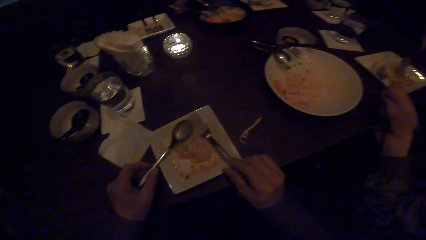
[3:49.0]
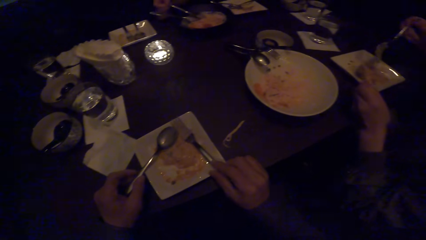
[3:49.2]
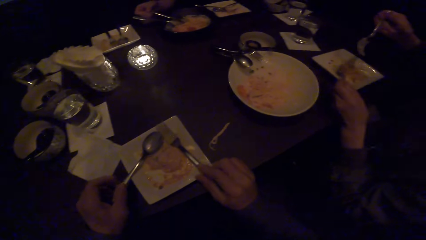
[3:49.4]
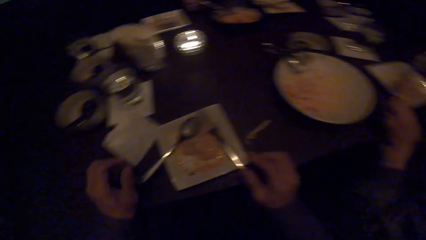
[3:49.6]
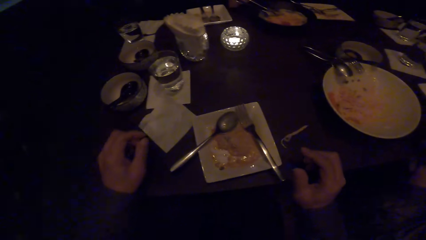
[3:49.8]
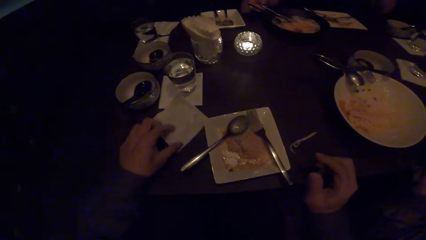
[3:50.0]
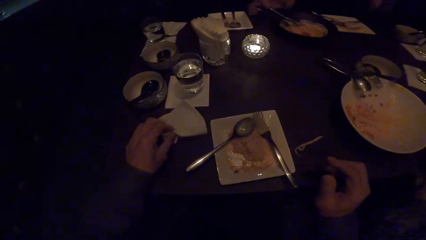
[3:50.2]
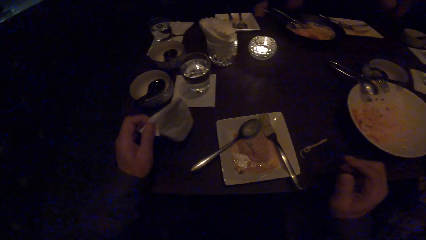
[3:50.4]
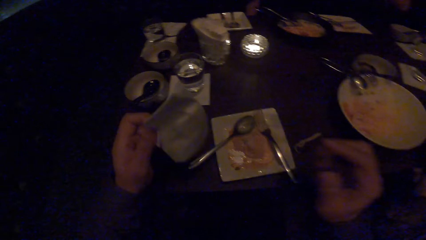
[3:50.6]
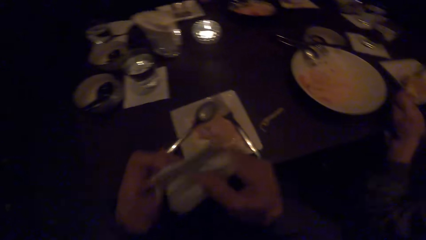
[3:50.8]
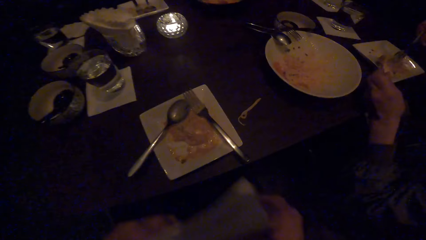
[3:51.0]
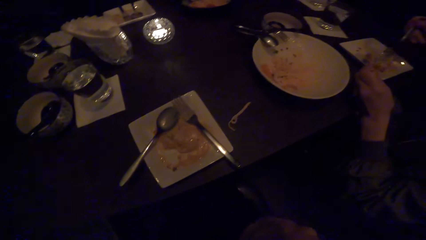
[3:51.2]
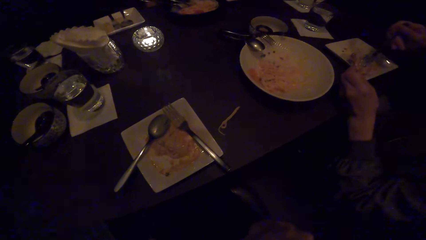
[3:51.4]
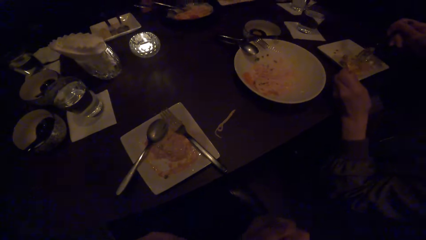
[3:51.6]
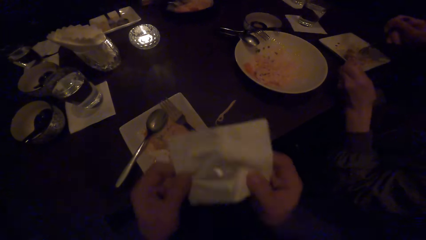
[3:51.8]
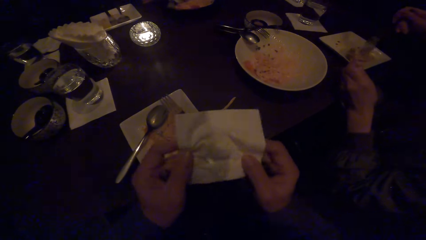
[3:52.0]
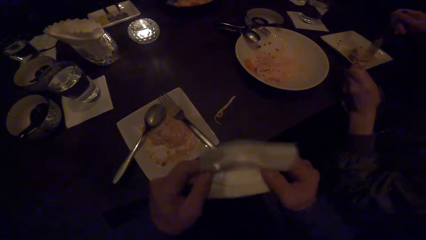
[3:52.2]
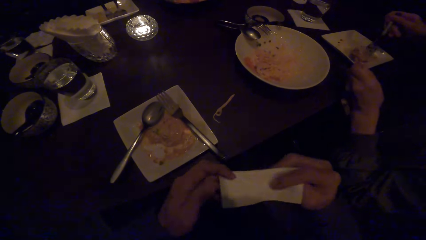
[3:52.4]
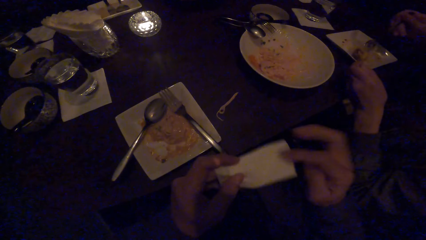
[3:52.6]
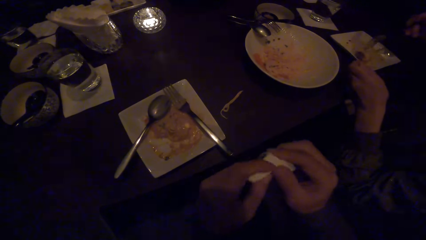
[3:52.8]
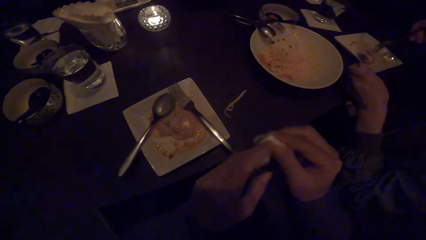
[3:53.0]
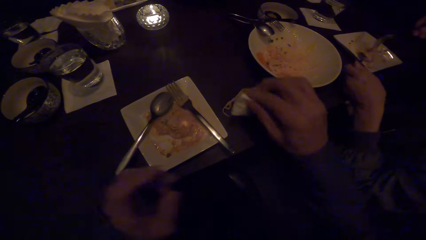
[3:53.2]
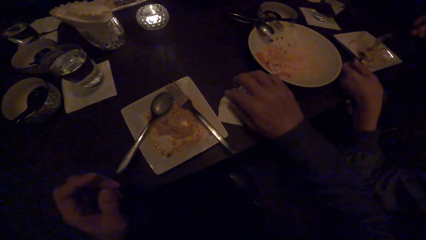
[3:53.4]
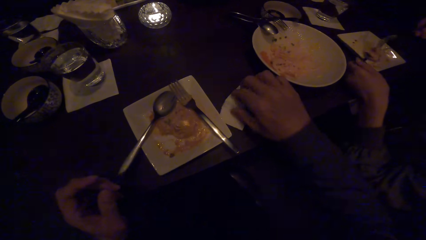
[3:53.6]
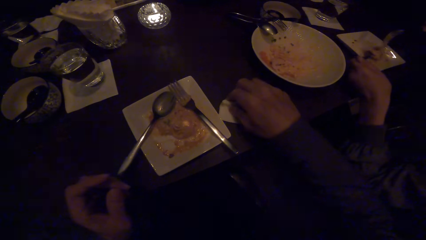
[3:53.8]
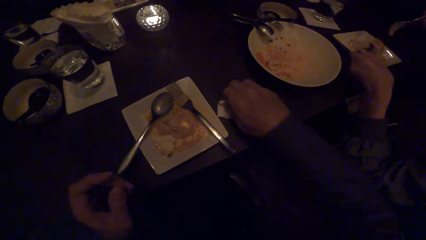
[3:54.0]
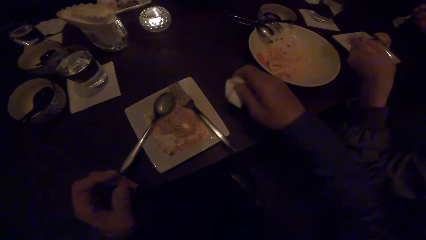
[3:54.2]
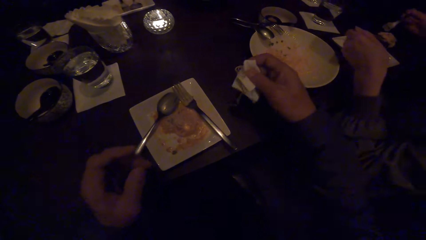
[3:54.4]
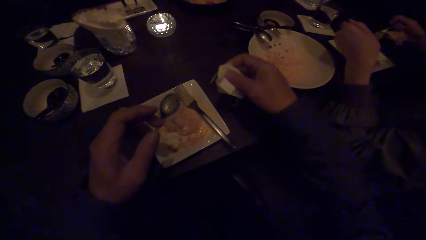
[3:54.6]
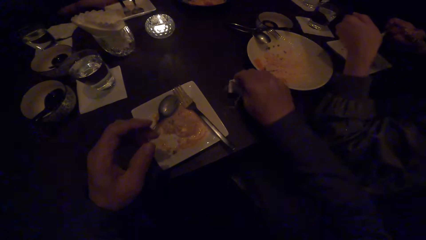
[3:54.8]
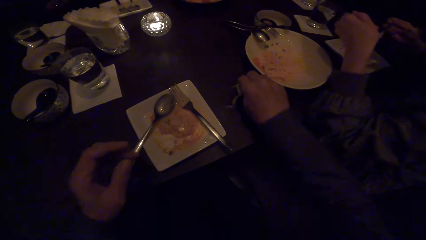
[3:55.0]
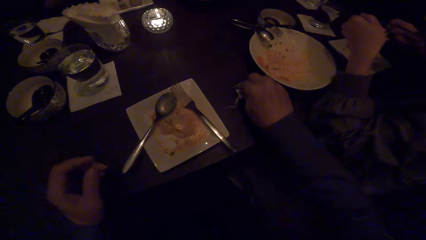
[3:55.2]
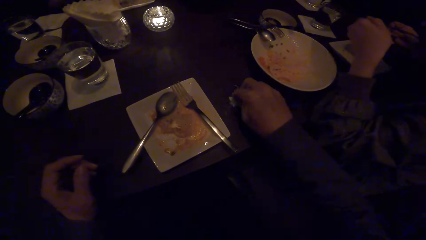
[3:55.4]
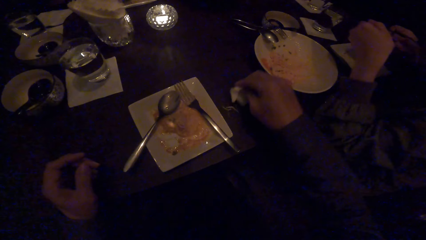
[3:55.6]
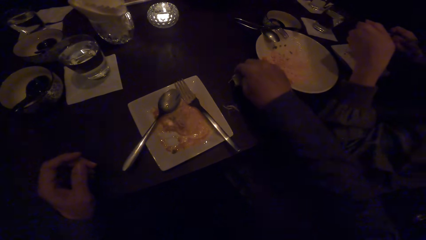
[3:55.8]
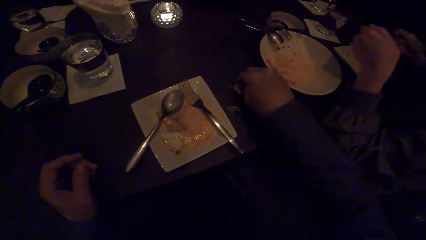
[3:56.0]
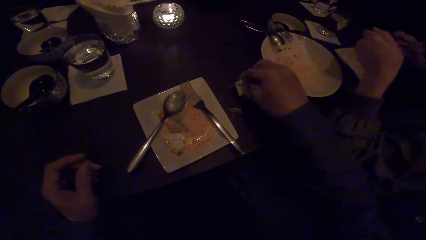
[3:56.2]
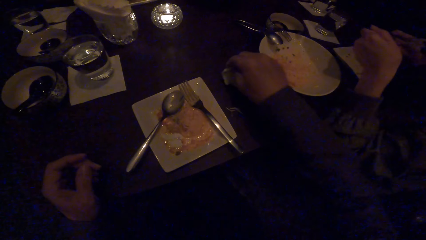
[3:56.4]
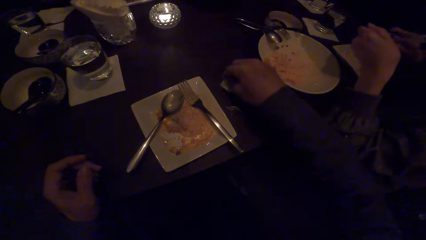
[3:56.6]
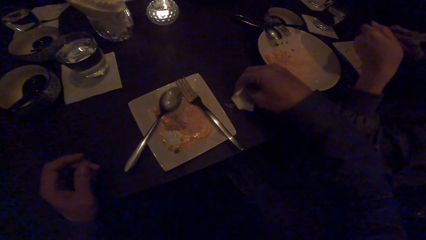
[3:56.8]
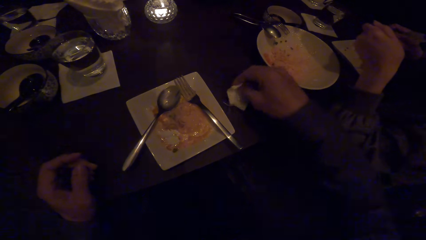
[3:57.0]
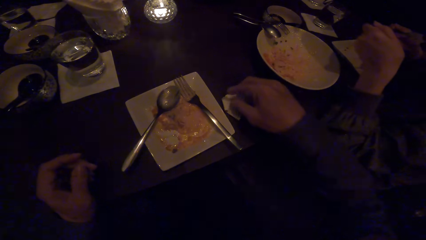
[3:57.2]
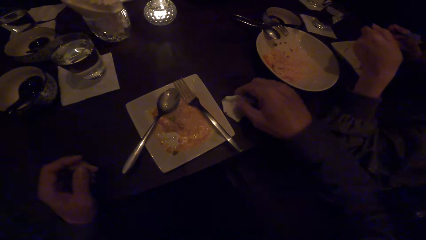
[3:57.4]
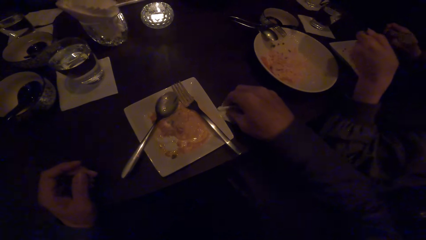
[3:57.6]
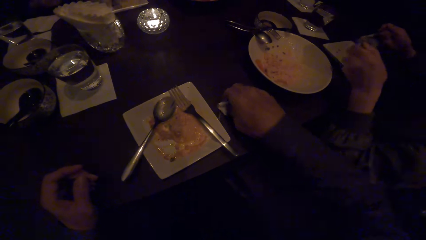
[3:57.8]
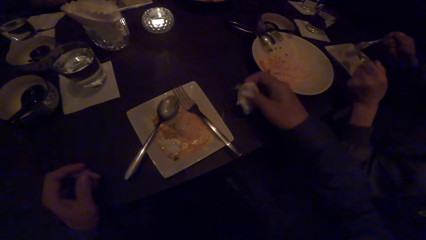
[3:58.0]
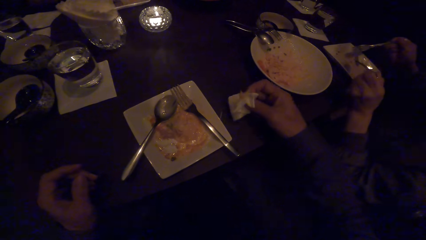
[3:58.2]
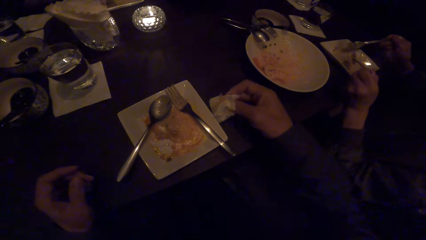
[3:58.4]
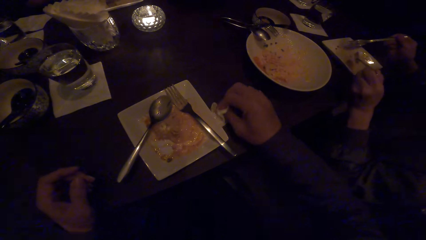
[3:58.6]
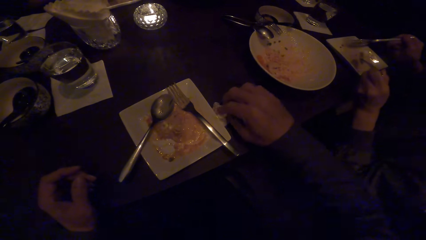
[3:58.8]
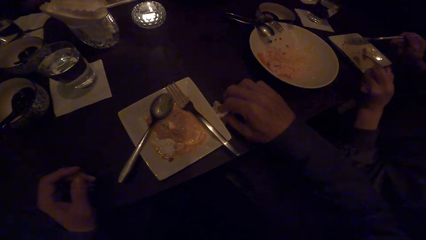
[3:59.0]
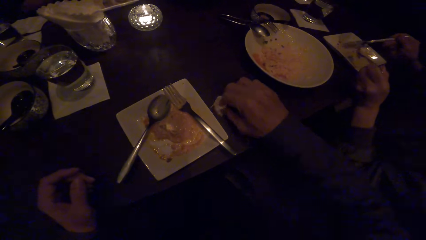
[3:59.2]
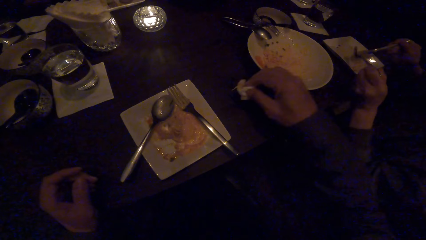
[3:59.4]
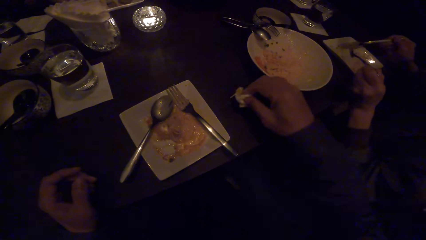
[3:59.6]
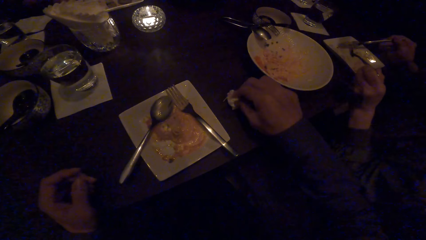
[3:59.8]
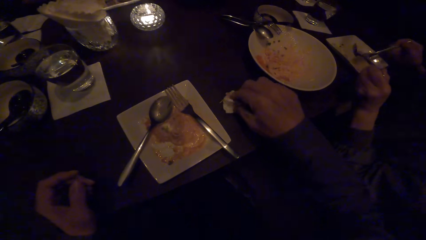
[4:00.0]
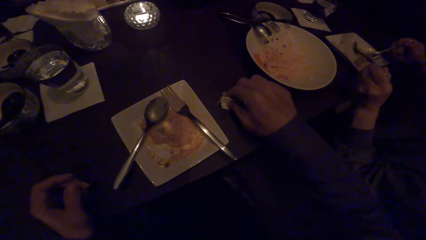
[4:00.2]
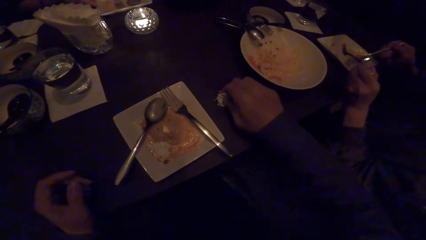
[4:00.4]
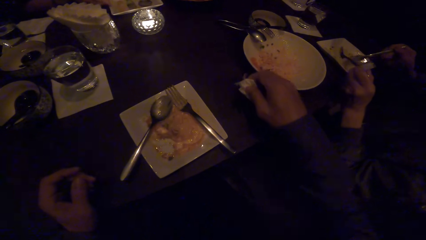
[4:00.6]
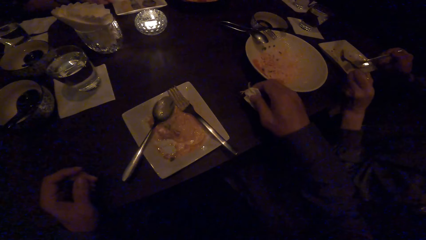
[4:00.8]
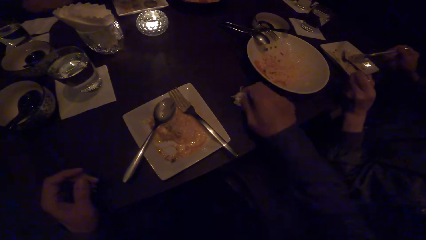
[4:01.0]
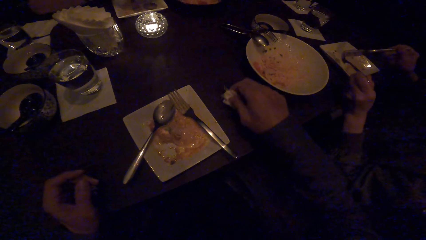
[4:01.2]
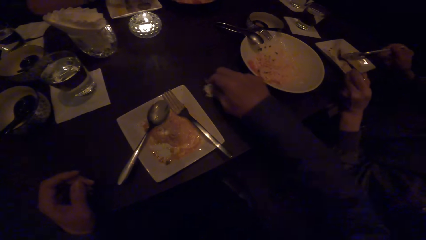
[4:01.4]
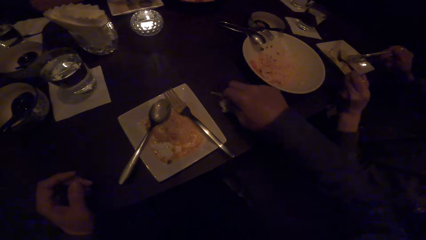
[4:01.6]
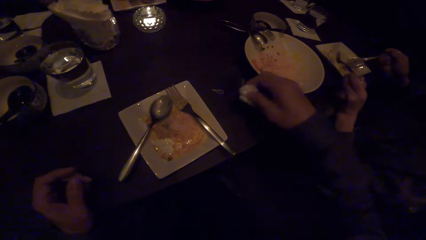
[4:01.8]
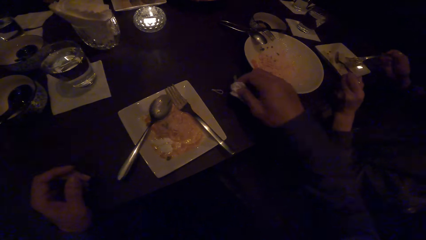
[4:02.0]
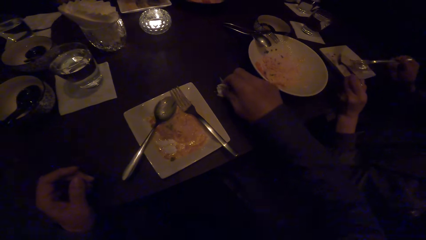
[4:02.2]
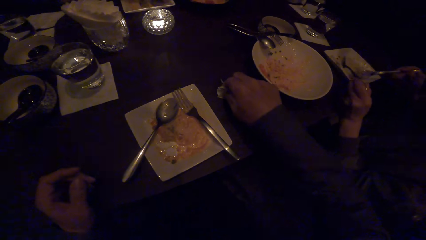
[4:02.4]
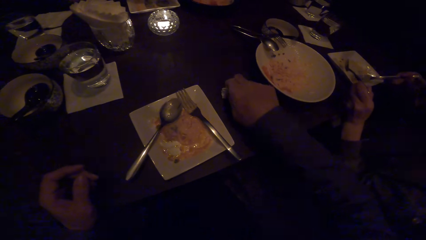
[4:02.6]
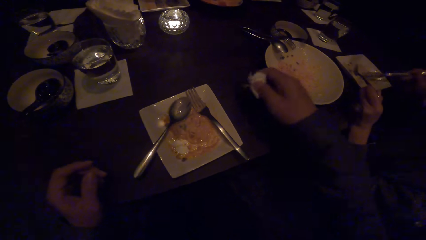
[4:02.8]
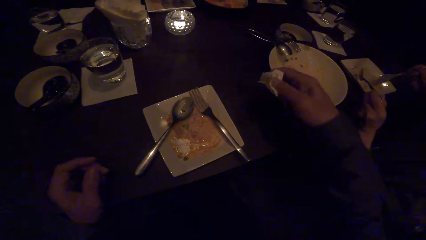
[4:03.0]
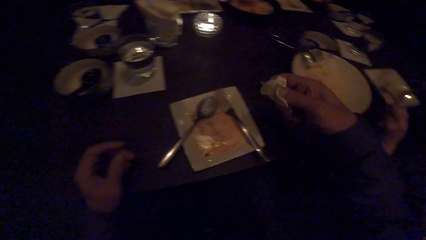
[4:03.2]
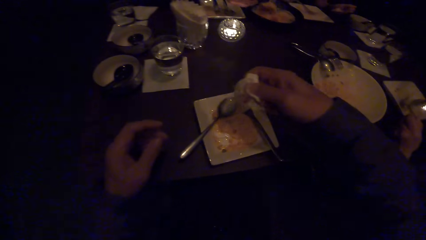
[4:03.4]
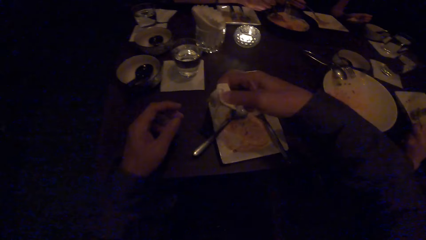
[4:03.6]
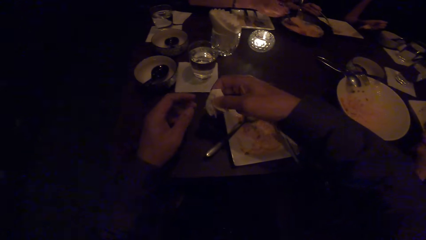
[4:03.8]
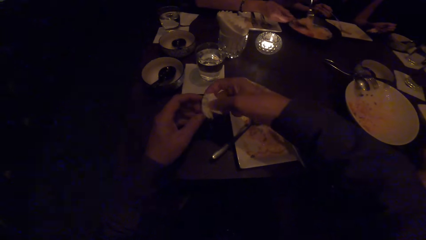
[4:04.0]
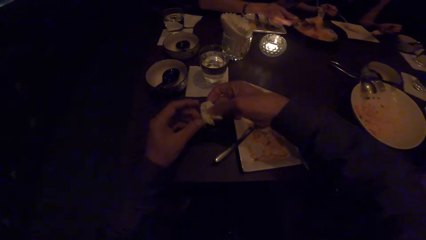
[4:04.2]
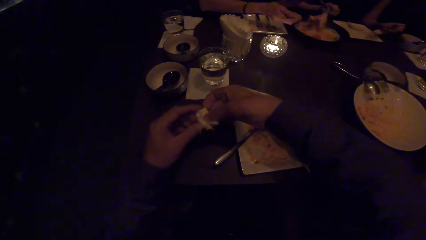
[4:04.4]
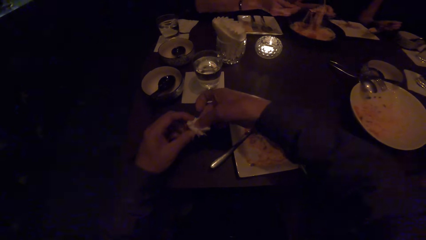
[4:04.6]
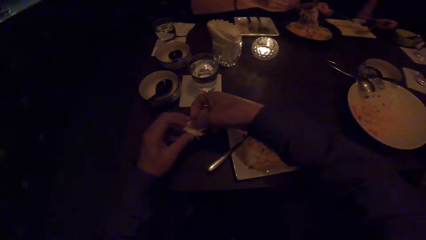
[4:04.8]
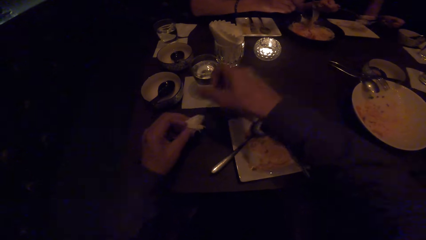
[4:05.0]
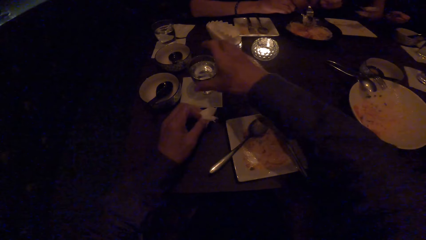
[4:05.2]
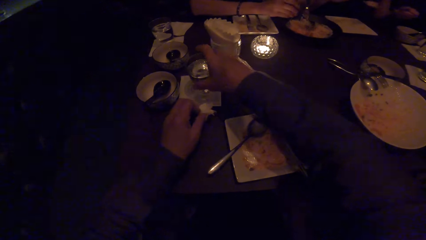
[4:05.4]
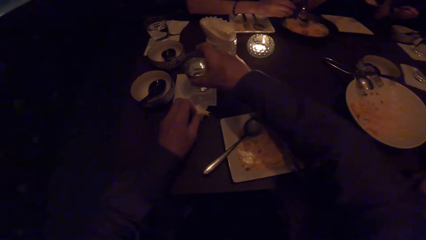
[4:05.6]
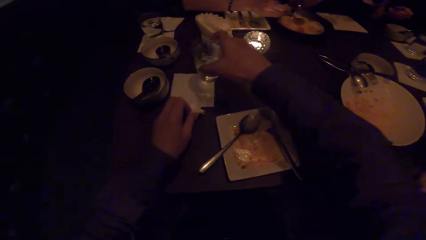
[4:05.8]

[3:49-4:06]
The camera wearer puts a fork on a plate. He puts a spoon on the plate. He picks up a tissue paper or serviette with his left hand. He holds the serviette in both hands. He cleans his mouth with the tissue paper. He folds the serviette. He cleans spaghetti on the table with the serviette. He picks up food on the table with the tissue paper. A woman scoops food with her cutlery. She scoops food with her cutlery again. Another woman scoops food with her cutlery. The camera wearer passes the serviette from the right to the left hand. He lifts a glass on the table.
